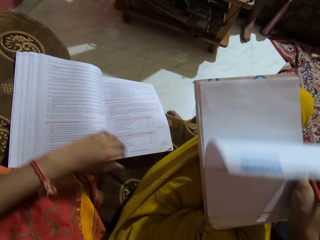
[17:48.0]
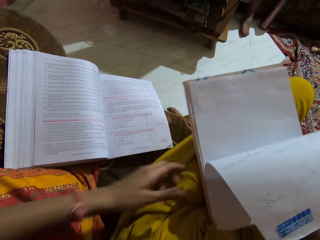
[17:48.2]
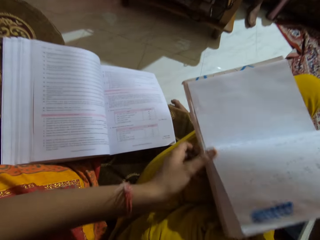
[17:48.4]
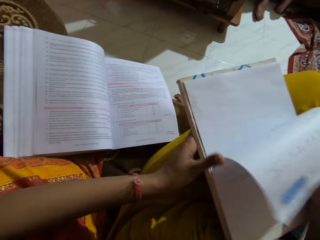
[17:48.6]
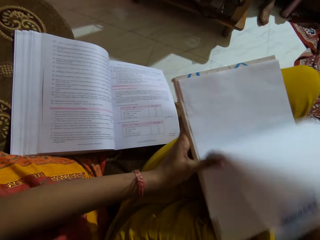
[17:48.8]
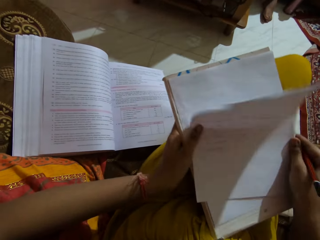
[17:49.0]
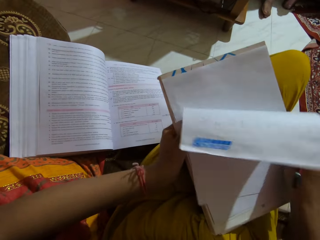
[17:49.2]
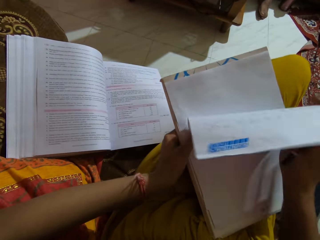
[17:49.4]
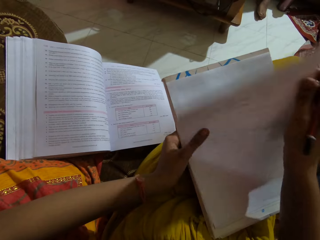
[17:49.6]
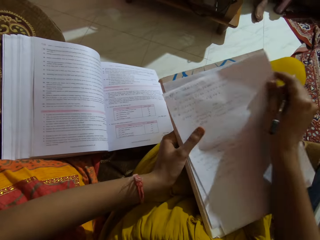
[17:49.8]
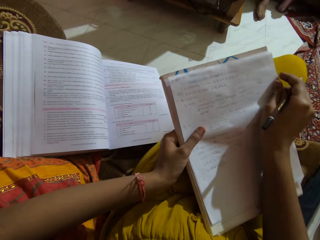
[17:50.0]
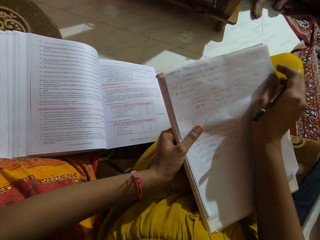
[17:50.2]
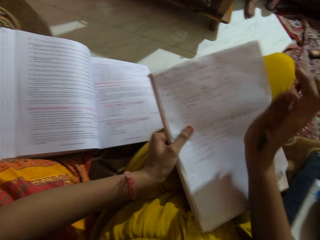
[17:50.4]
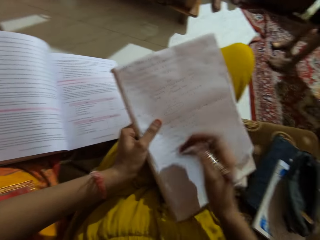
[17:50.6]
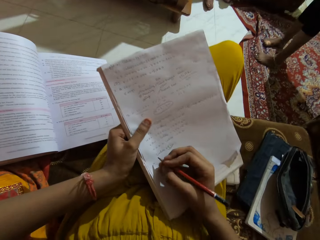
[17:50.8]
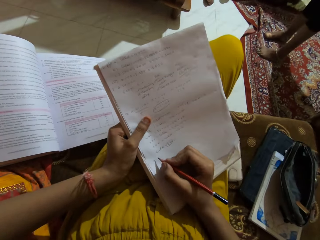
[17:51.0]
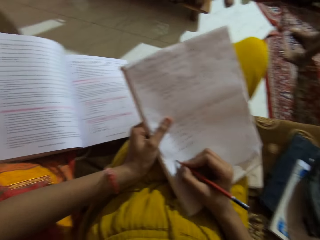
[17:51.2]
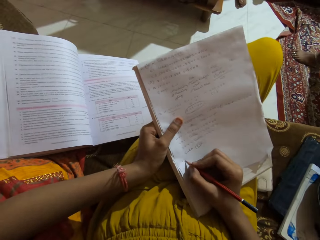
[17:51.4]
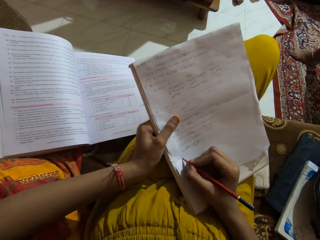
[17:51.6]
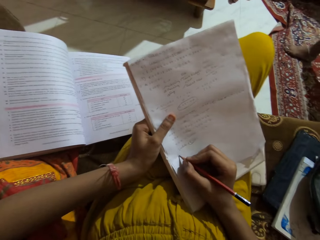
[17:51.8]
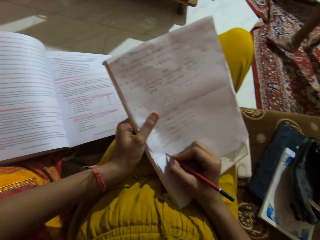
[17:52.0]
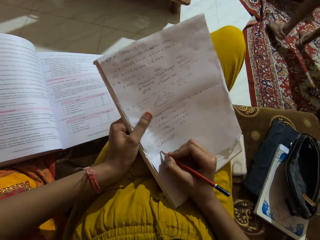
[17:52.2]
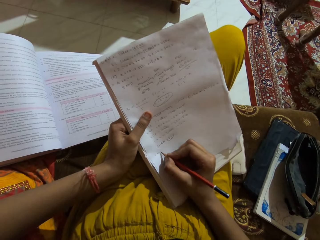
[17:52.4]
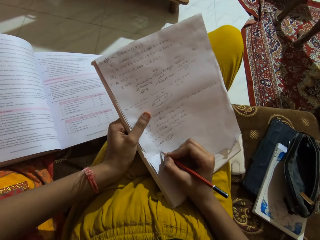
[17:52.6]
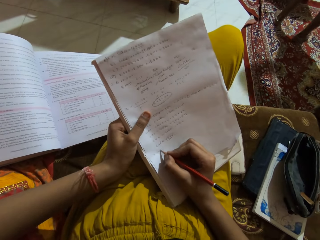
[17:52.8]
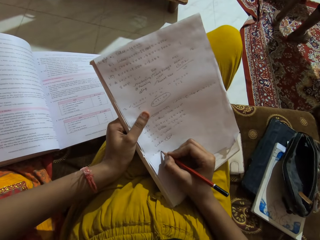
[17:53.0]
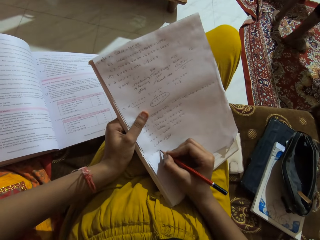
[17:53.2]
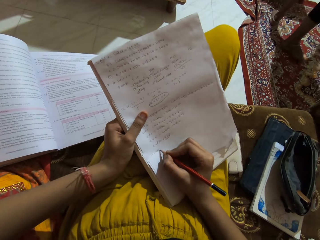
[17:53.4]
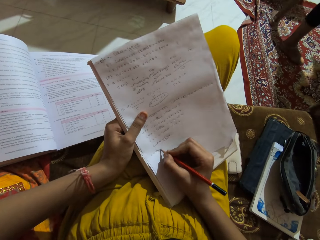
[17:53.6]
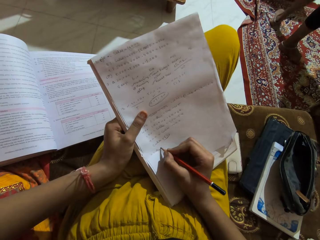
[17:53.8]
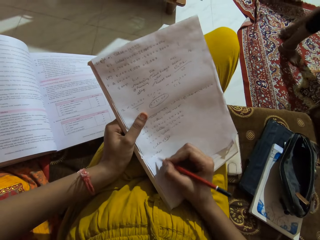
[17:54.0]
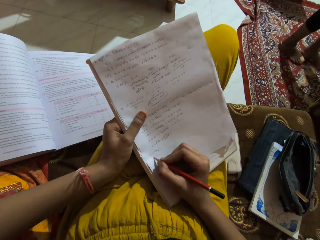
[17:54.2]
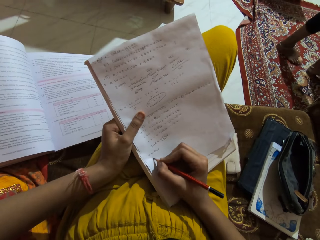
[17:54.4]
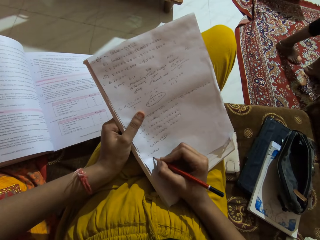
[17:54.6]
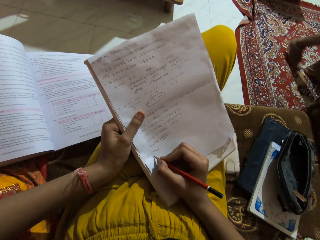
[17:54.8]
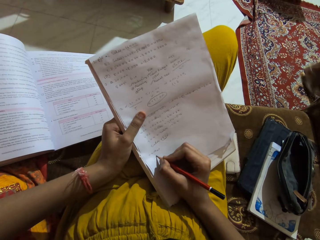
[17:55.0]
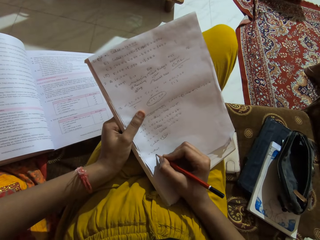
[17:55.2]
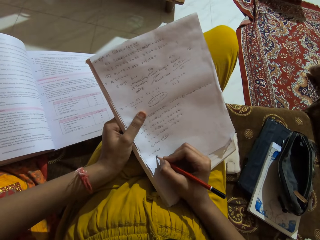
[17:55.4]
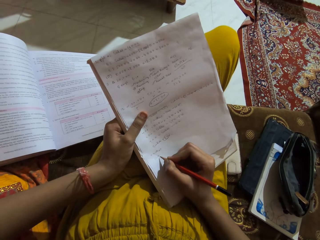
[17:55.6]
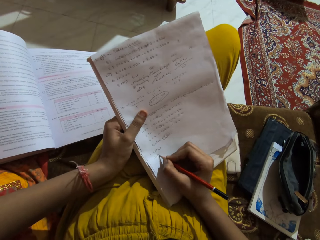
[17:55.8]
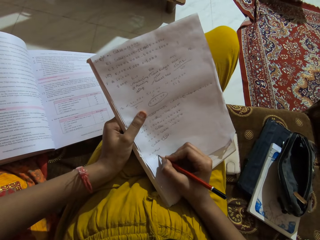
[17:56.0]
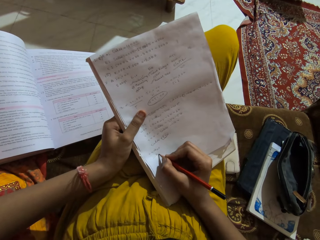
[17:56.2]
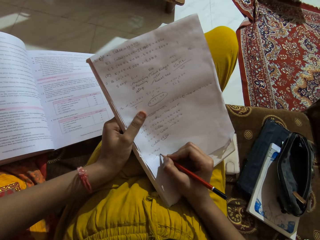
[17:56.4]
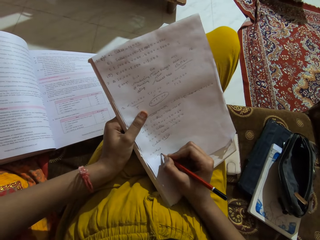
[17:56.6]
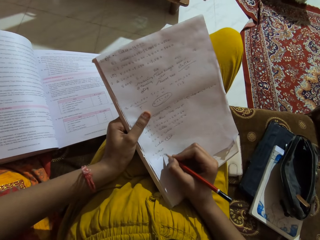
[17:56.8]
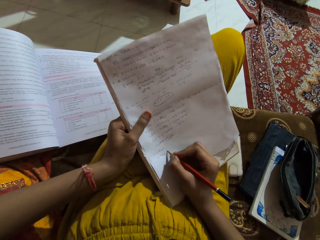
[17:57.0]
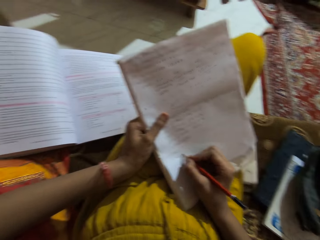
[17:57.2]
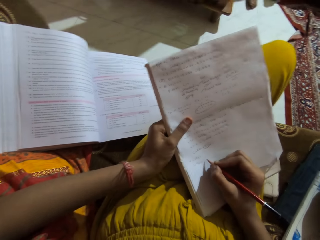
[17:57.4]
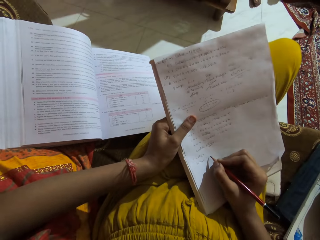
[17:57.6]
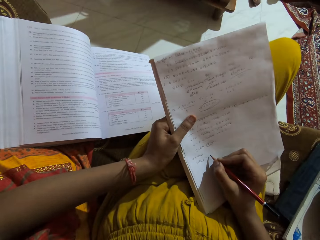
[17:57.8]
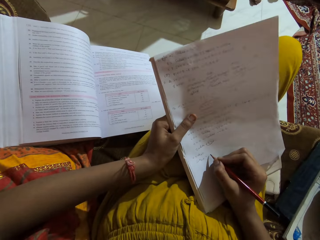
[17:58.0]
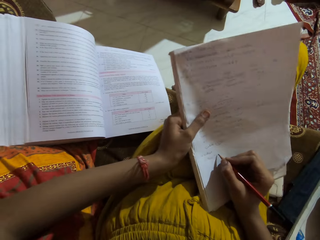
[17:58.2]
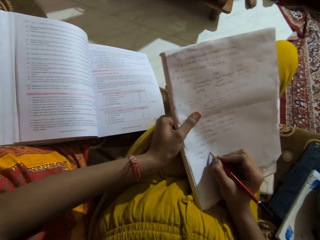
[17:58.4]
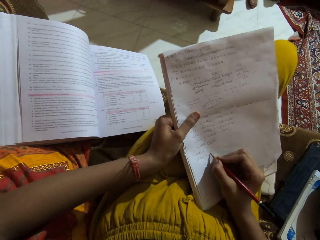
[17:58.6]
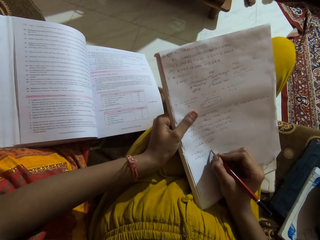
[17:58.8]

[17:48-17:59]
The camera wearer stares at the book. She pushes down the piece of paper on the book with both hands. She unfolds a paper. She holds the book and the papers on her legs with her left hand. She writes on the piece of paper with the pencil in her right hand. She looks around.

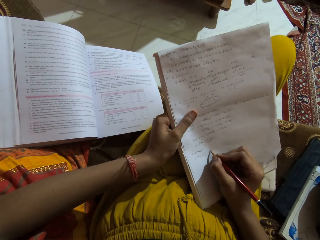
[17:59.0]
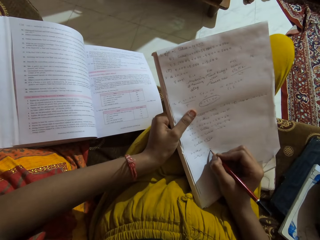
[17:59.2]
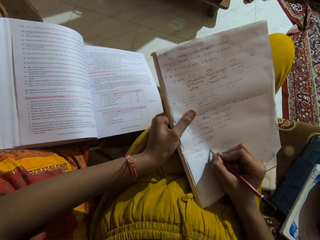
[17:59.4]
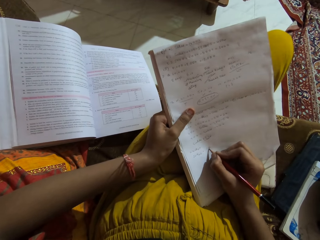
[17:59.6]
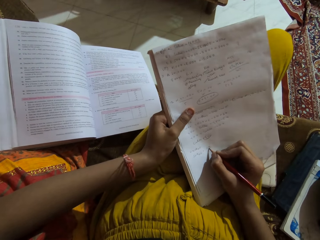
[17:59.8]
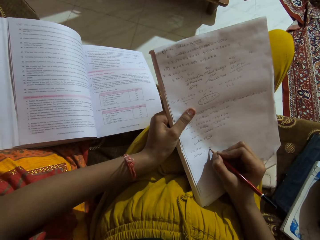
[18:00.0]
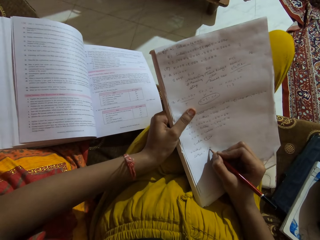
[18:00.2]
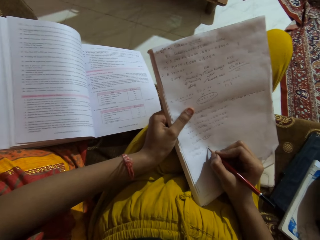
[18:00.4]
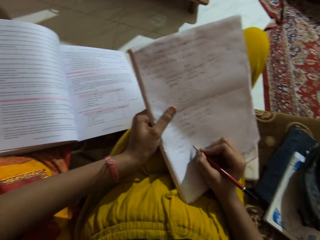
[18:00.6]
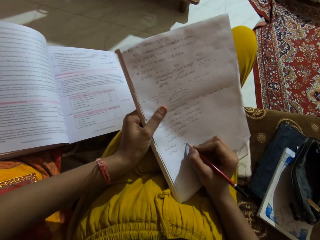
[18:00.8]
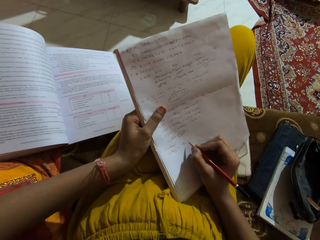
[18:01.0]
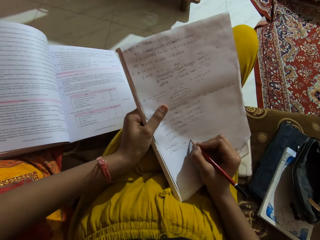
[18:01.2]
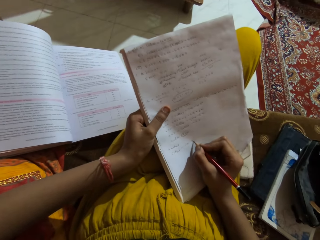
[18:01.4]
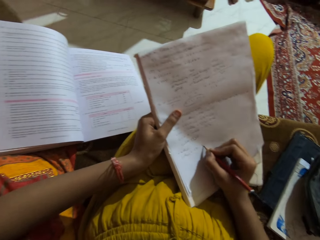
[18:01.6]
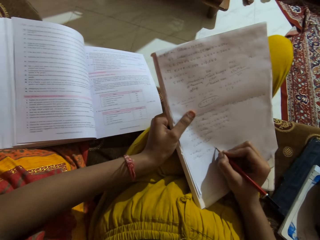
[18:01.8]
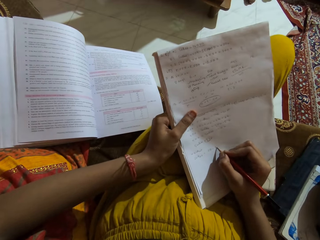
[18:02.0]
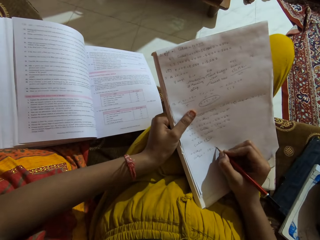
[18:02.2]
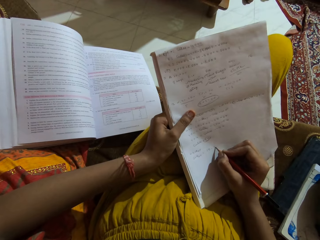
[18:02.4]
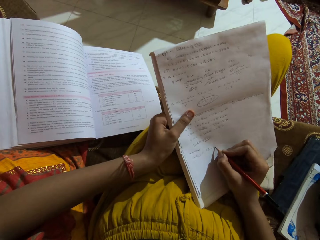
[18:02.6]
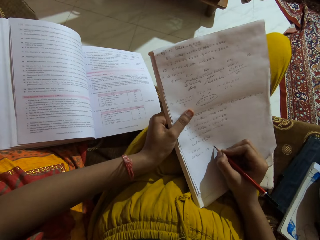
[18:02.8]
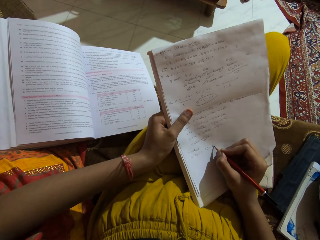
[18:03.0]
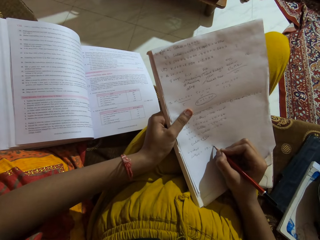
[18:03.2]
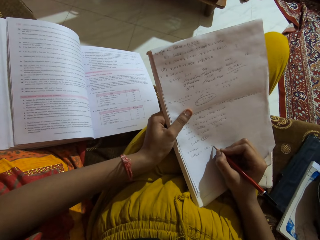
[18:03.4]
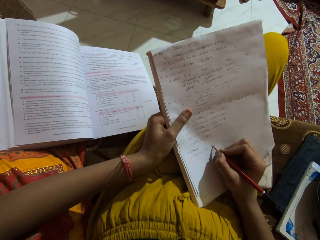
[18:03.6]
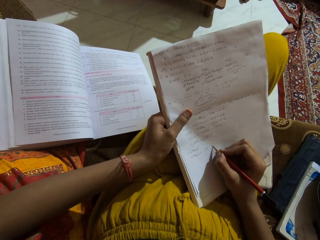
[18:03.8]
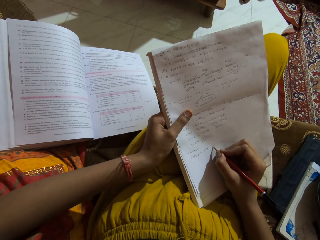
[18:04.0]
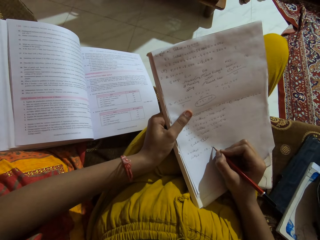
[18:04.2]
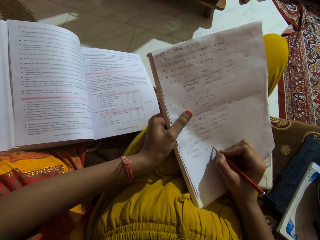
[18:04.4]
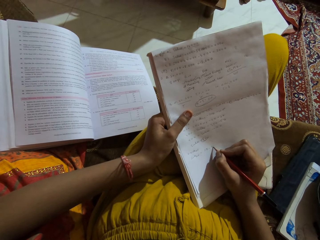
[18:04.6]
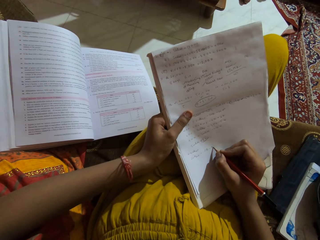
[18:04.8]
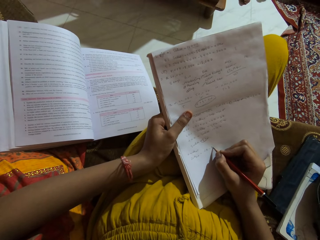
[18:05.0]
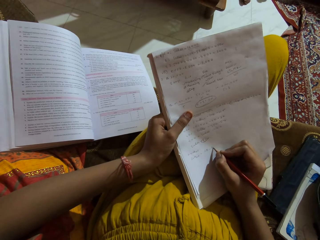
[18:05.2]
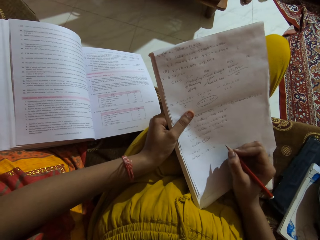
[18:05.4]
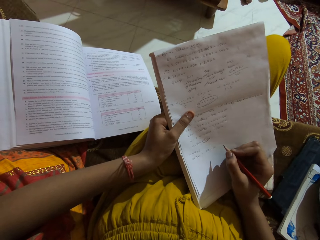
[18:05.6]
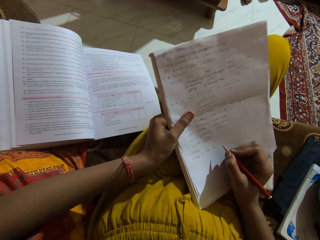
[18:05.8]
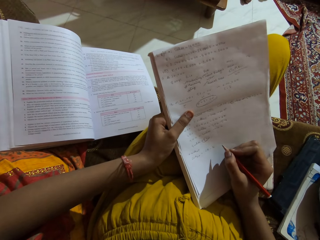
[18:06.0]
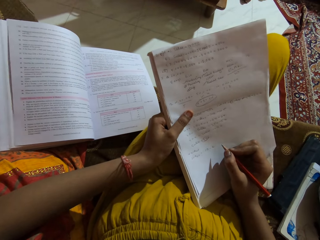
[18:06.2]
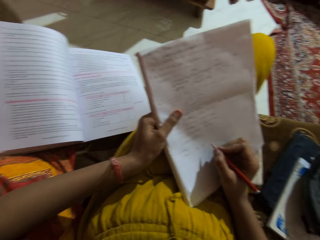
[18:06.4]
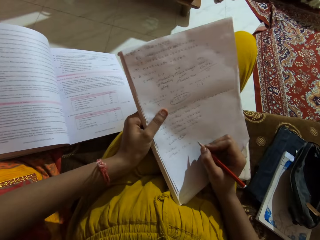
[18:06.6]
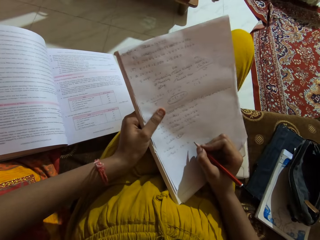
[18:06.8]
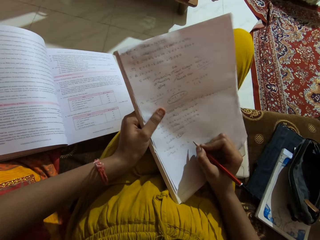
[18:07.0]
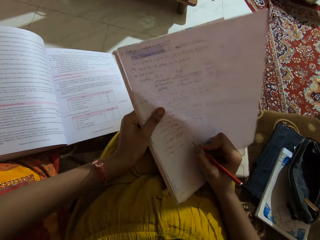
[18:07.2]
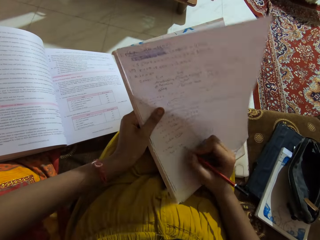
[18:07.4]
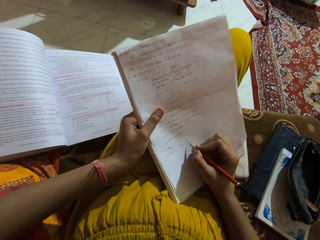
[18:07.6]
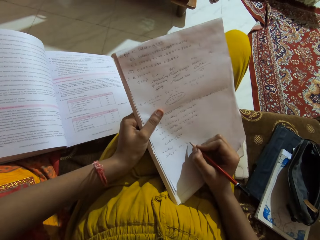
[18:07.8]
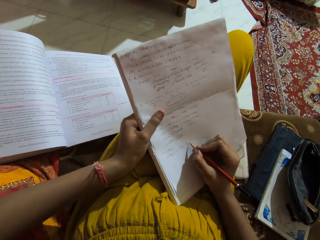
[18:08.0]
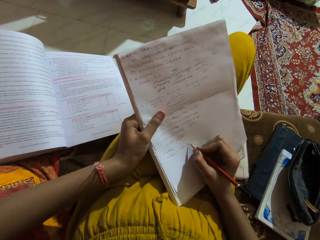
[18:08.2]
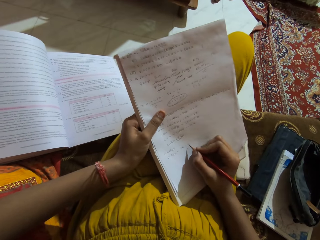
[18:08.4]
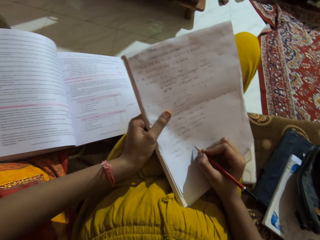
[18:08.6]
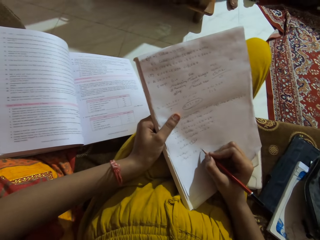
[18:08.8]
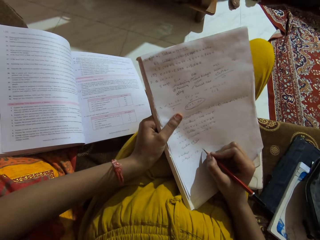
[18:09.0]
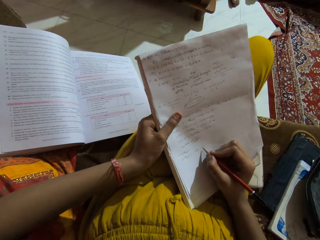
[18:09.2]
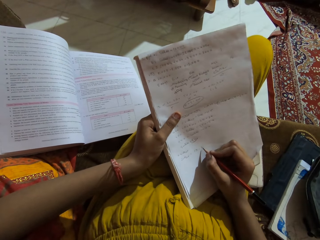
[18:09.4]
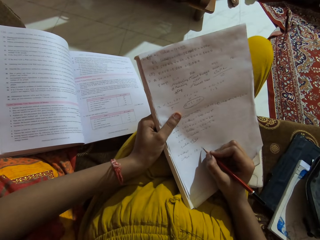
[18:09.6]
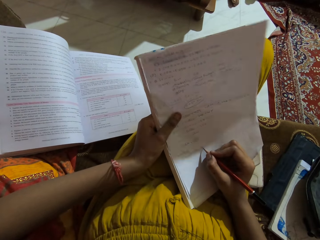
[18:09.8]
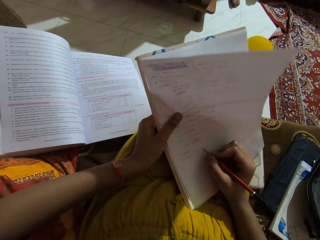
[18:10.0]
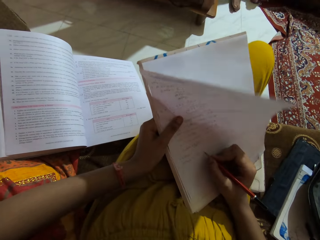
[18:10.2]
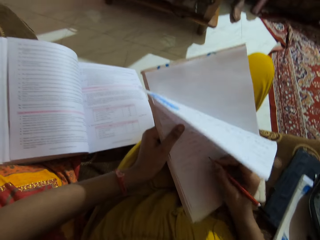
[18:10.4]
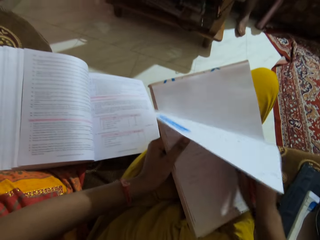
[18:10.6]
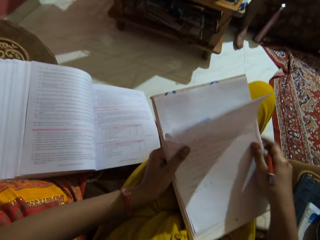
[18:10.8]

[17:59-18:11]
The camera wearer writes on a paper. They stare at the book. They write on the paper. They stare at the book.
